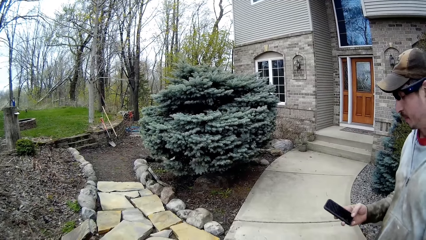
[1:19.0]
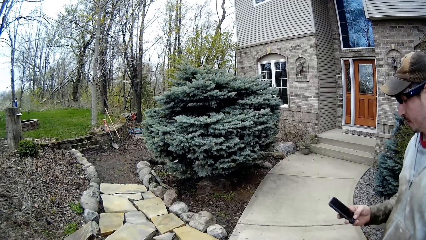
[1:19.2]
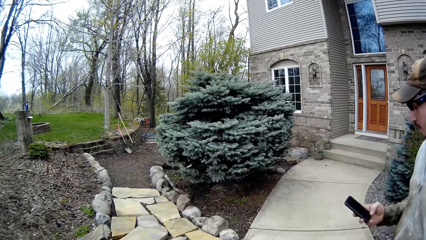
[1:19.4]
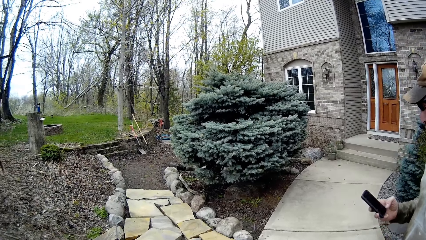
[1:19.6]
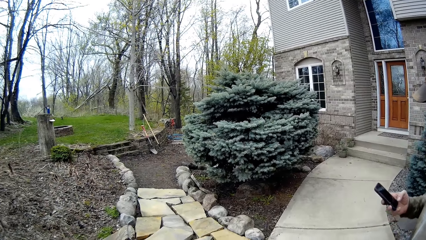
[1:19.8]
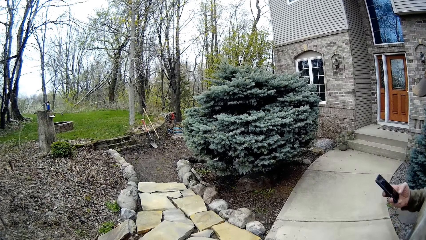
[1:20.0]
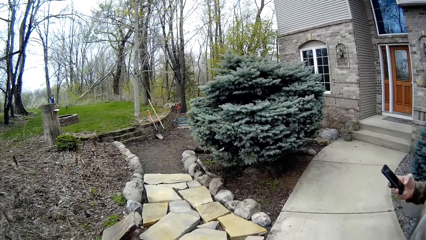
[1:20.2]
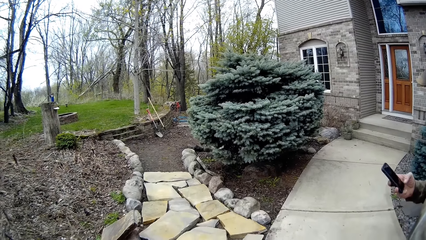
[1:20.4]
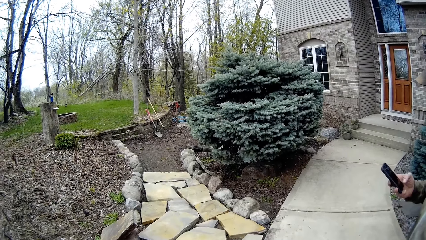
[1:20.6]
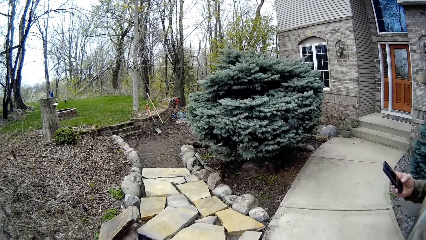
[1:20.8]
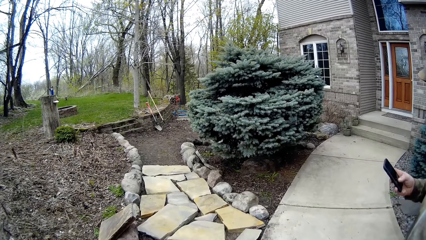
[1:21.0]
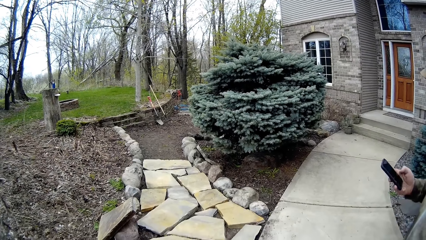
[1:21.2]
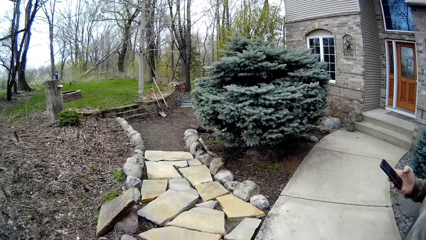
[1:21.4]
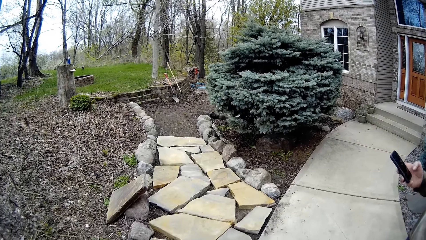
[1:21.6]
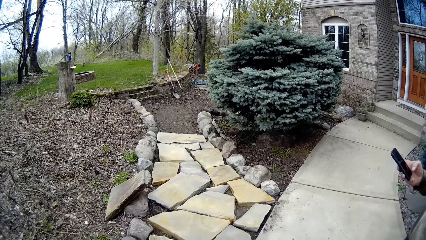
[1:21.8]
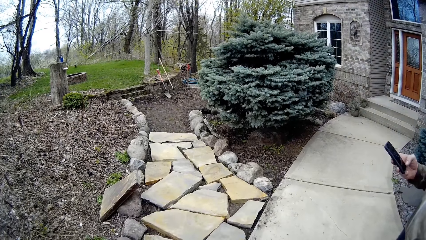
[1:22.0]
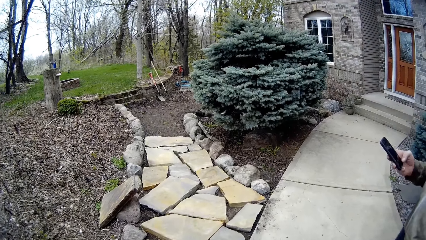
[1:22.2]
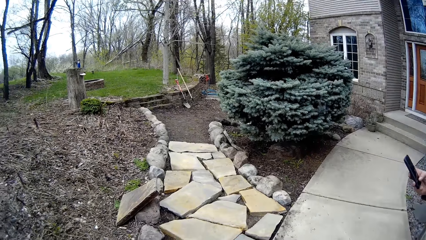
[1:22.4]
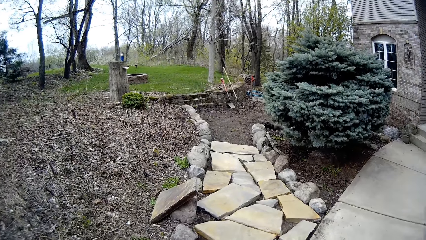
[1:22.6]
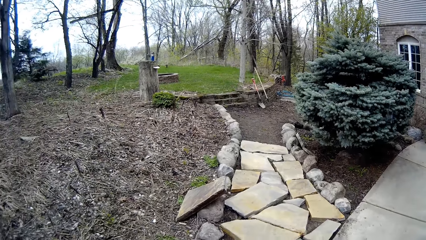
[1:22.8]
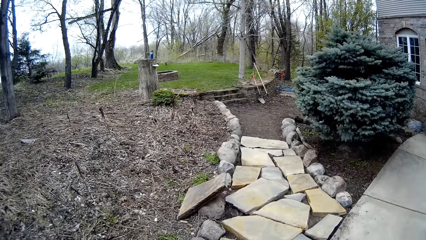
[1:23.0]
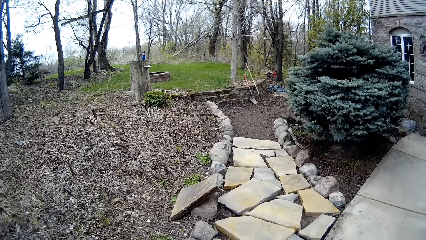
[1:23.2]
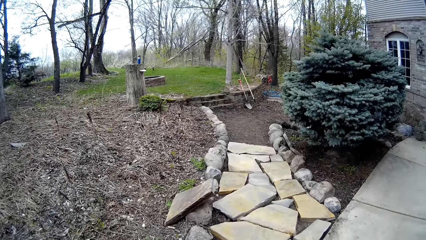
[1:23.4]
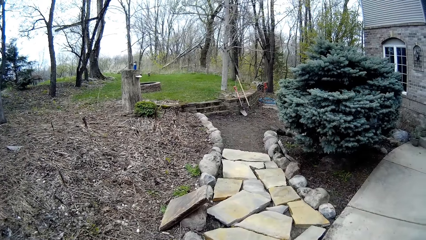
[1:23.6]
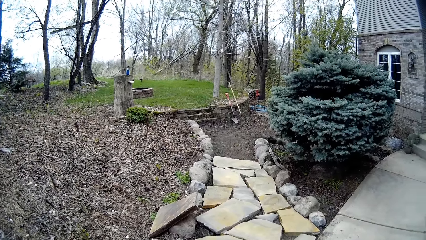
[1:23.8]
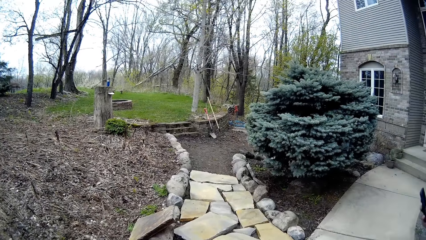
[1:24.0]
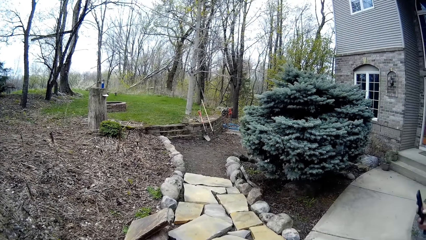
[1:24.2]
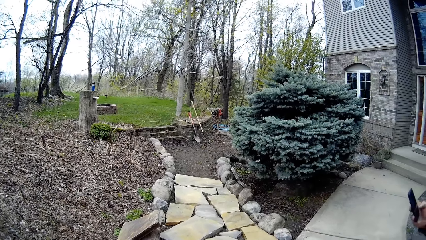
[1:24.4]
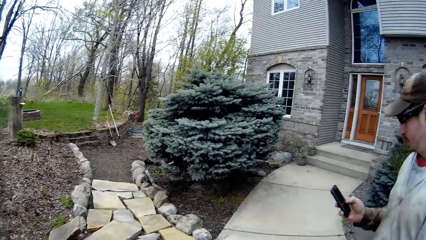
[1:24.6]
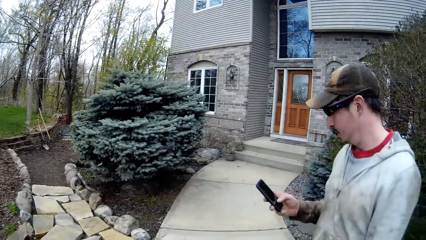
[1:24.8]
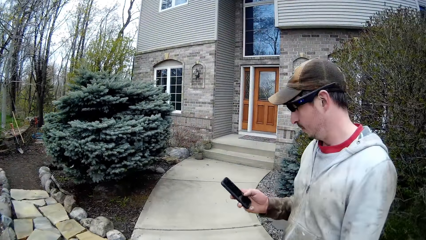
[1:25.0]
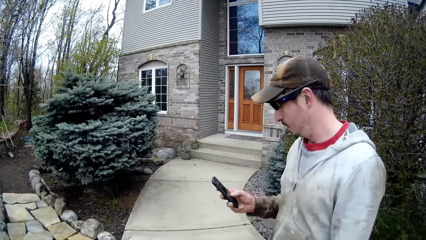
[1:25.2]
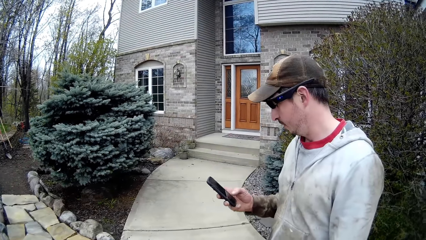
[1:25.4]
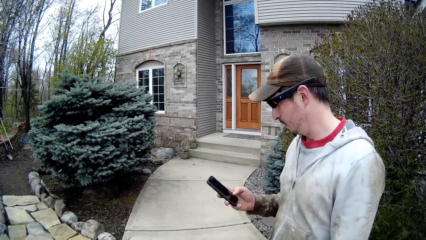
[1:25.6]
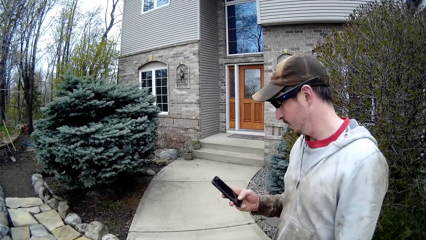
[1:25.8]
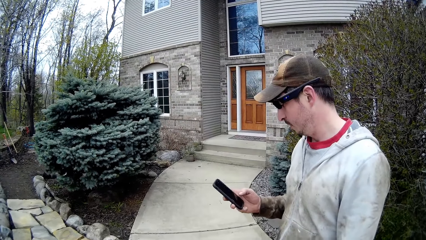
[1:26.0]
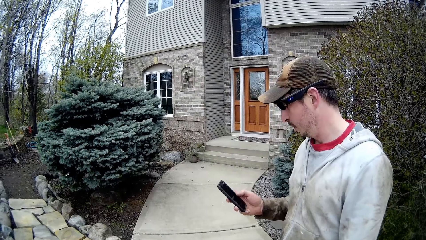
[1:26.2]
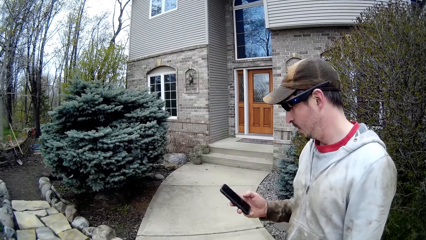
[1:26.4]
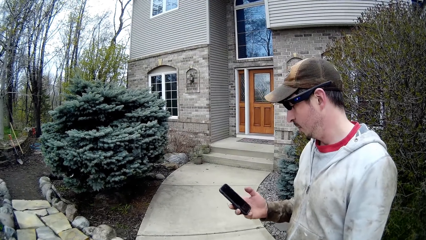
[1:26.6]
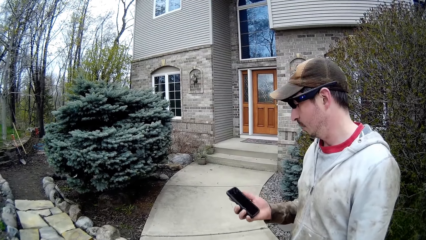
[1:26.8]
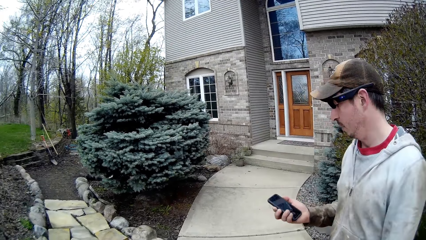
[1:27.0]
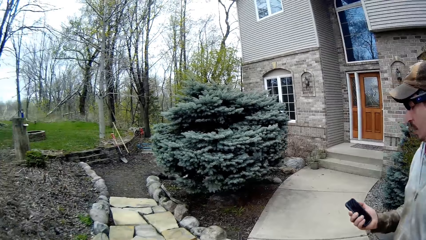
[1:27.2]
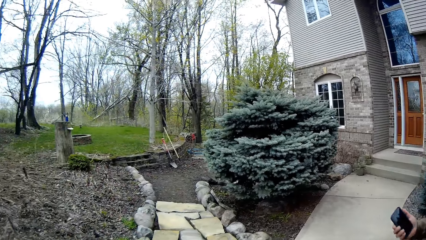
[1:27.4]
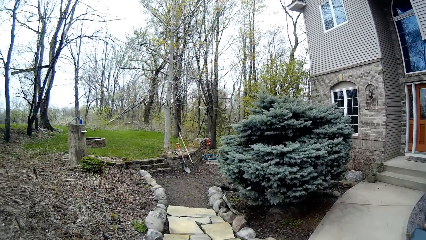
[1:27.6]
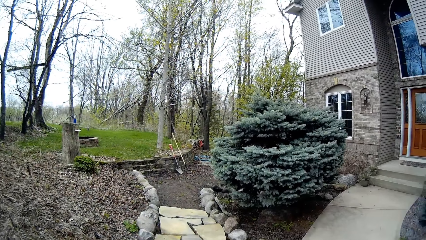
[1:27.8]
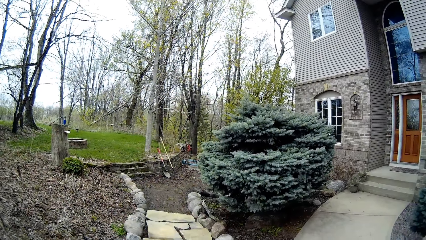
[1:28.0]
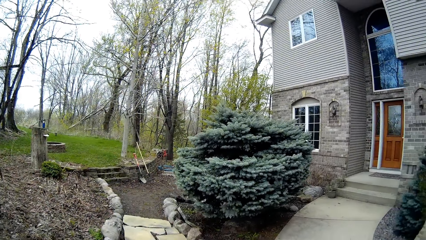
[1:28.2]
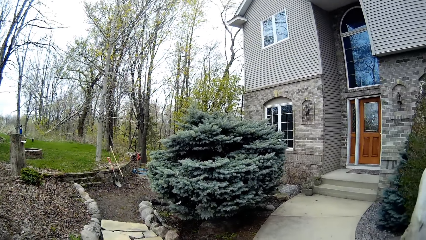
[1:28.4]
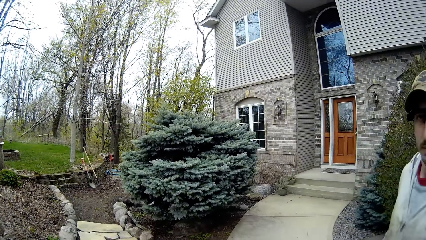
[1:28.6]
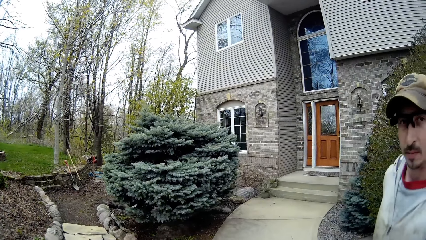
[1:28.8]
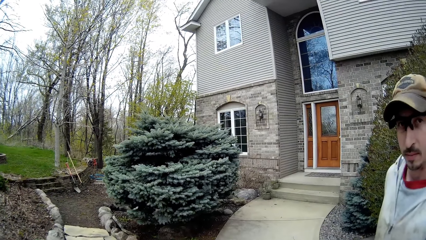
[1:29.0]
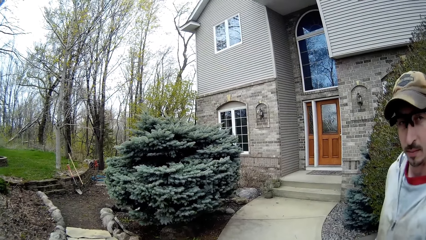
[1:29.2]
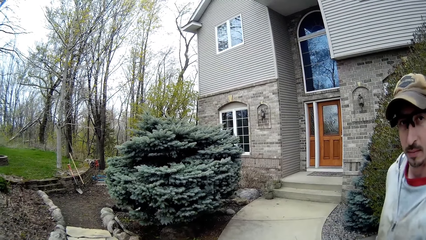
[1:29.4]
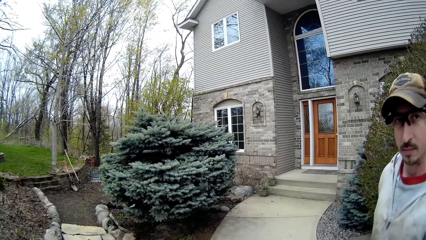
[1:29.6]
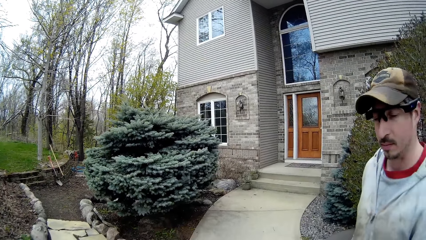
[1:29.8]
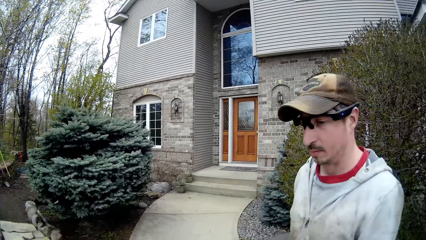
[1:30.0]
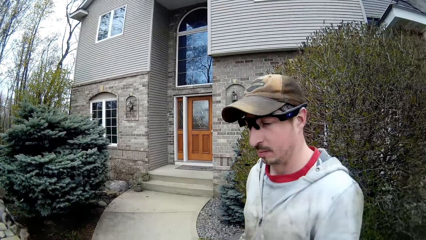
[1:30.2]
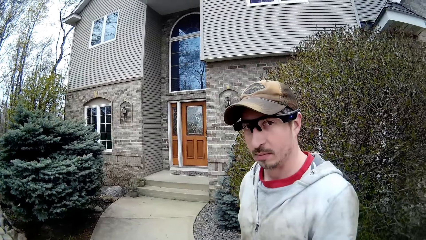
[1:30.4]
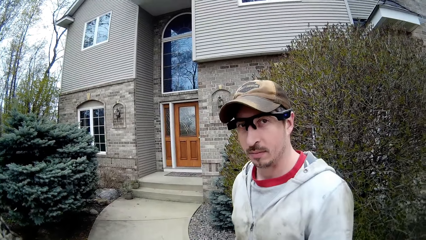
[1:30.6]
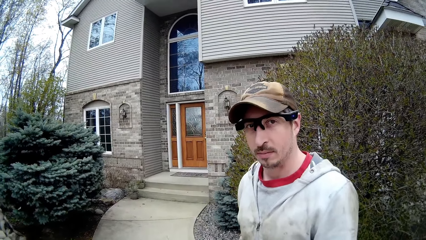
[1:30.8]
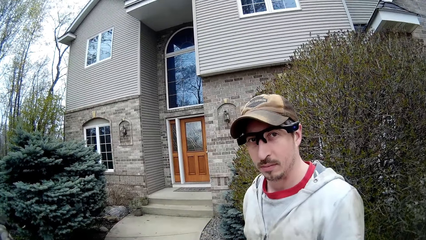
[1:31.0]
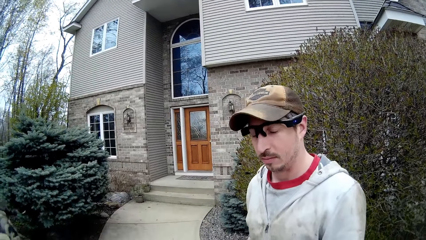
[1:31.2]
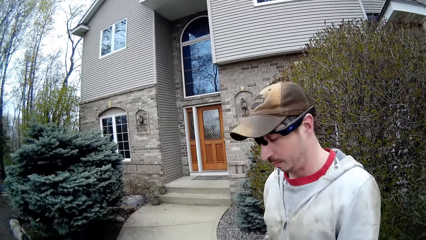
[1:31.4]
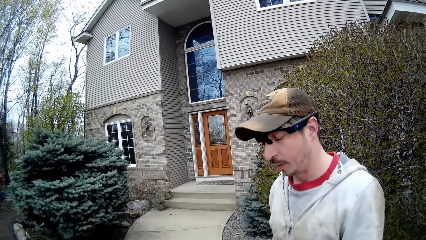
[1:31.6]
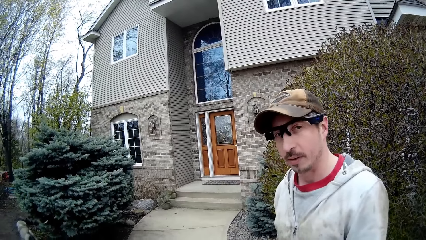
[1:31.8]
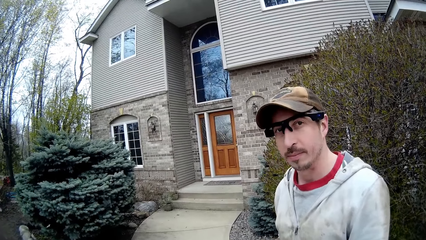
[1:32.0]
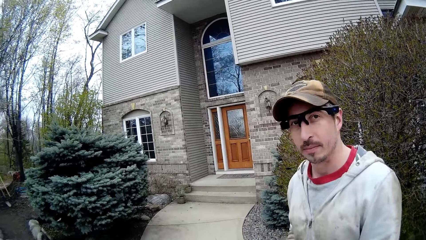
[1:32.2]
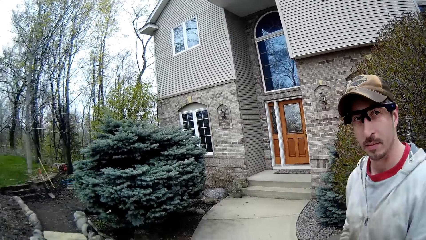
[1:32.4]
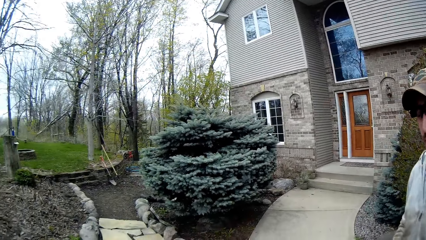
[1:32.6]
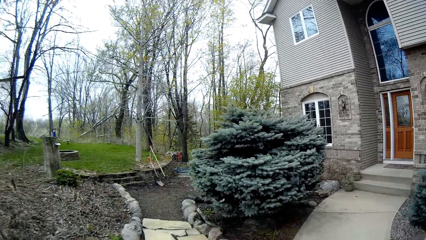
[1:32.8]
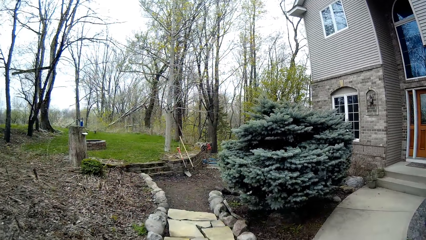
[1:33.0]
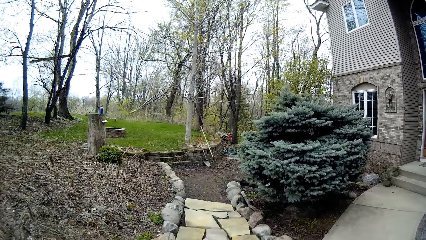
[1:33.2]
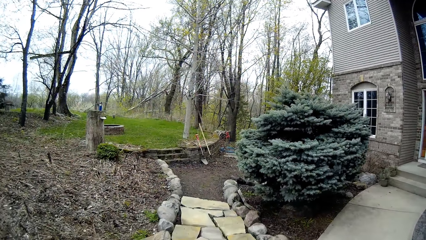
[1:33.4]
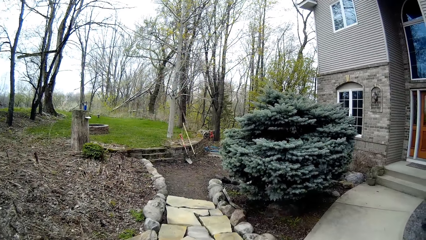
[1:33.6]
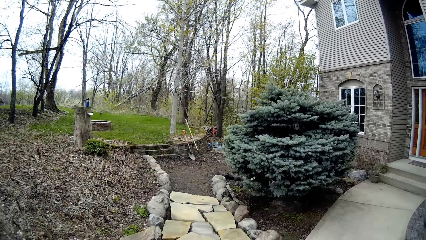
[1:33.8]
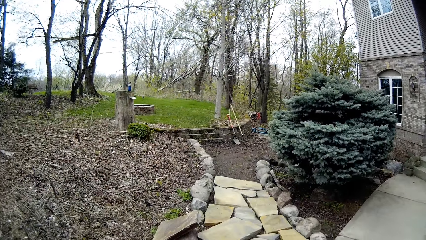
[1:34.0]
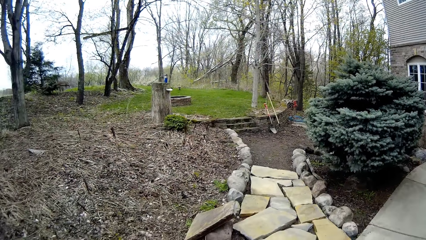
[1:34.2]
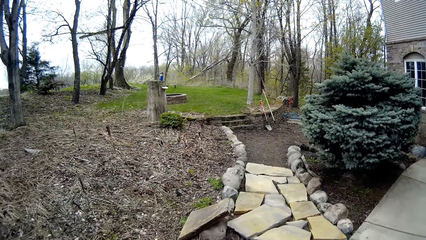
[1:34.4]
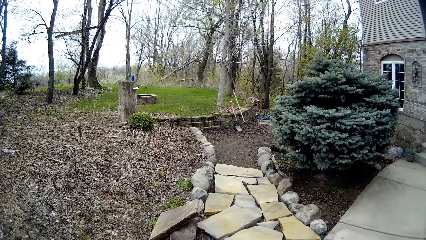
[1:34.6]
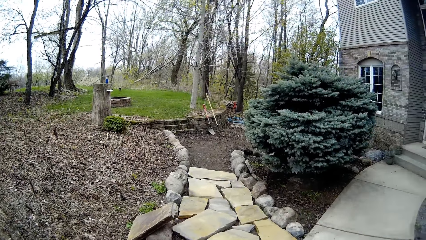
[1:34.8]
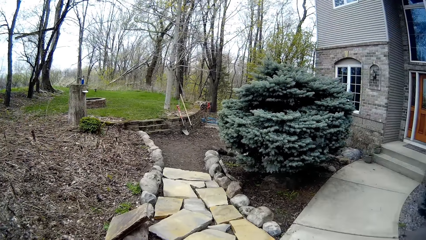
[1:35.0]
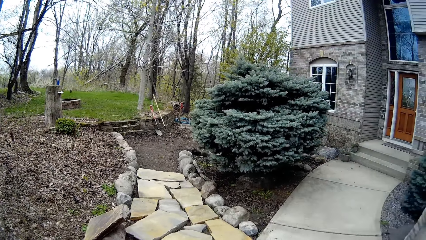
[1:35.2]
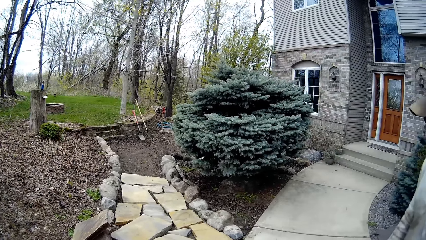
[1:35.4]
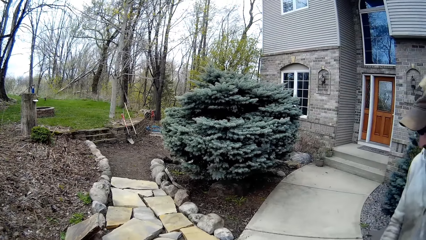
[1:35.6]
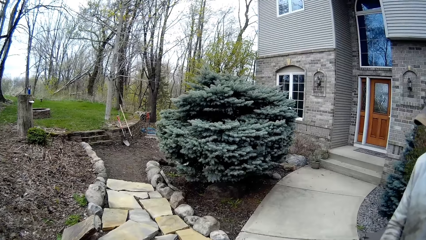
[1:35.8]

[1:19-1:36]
A man operates his cellphone with his right hand. The camera wearer talks. The man uses the phone. The camera wearer looks around. The man uses the phone. The camera wearer talks. The man looks at the camera wearer. The camera wearer talks to the man. They look around.
